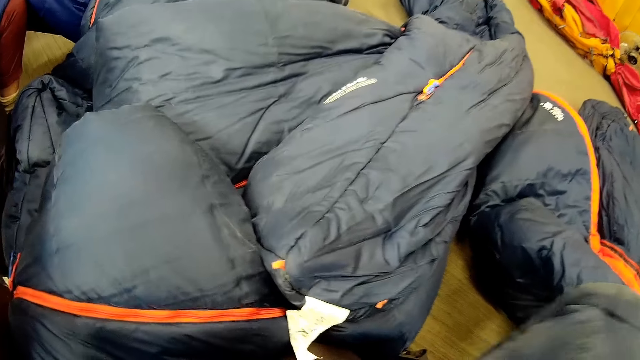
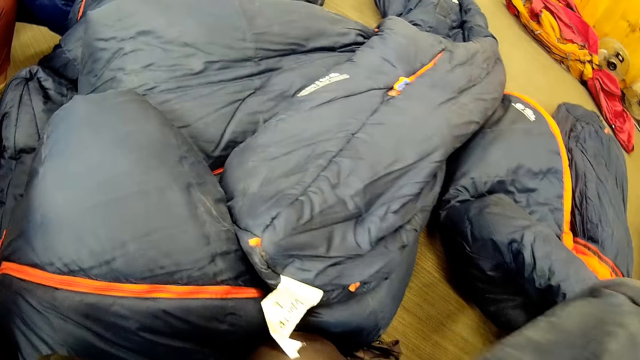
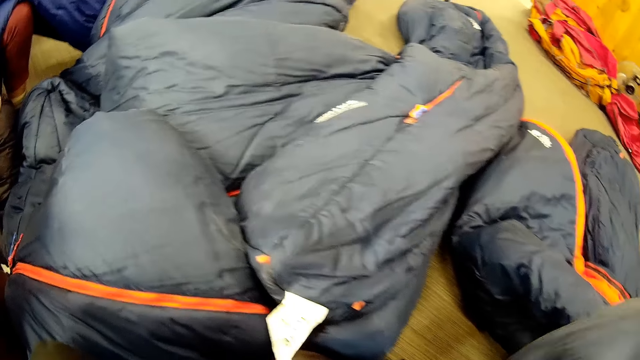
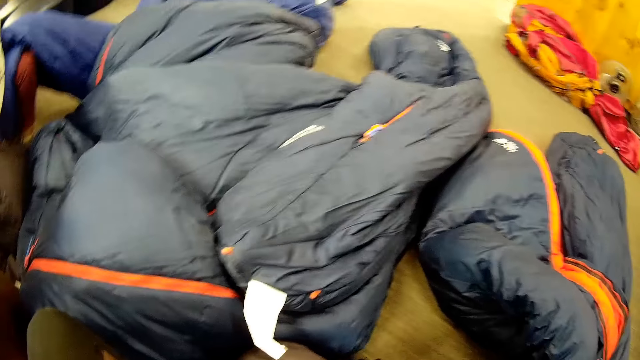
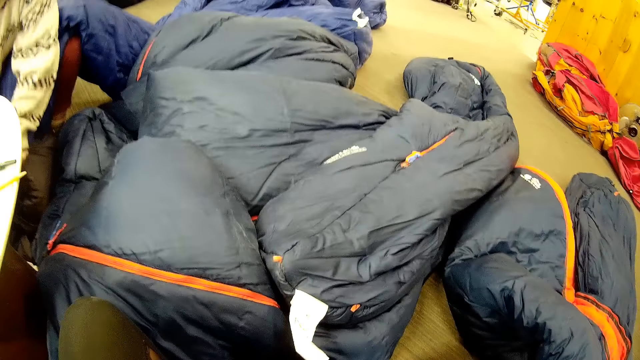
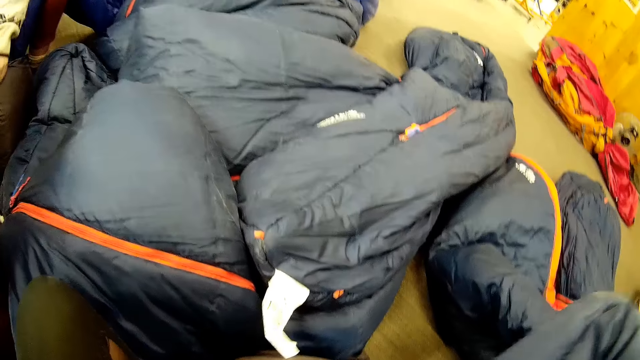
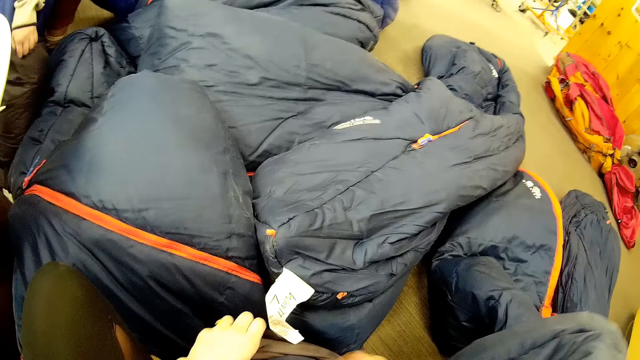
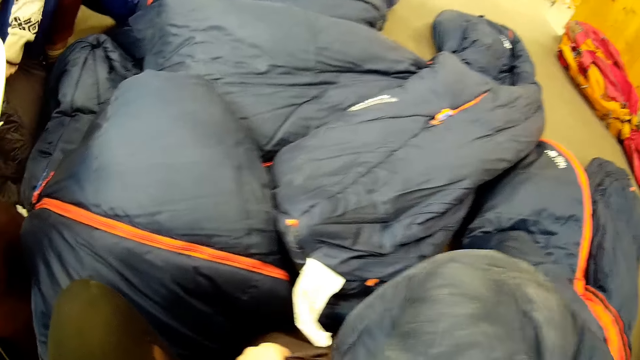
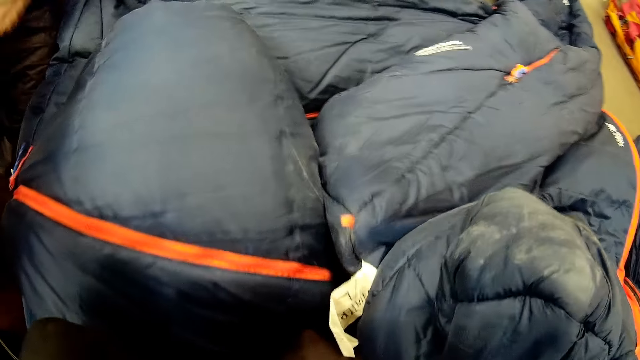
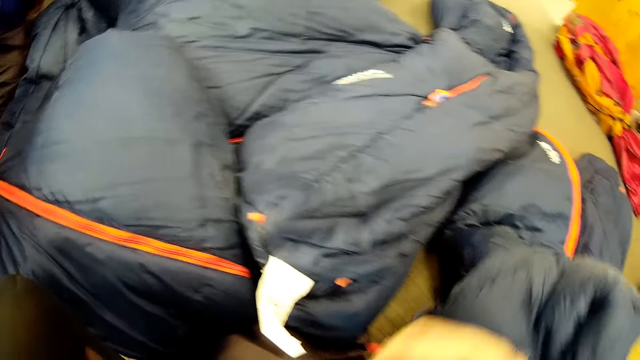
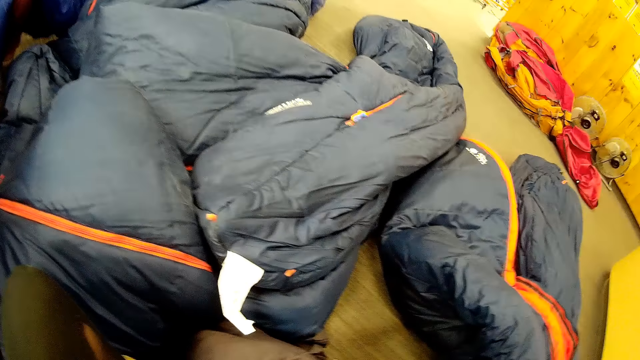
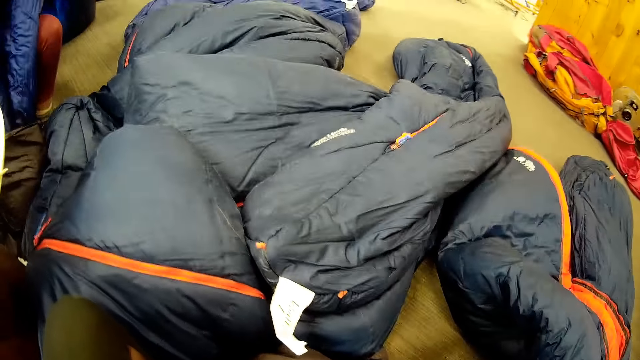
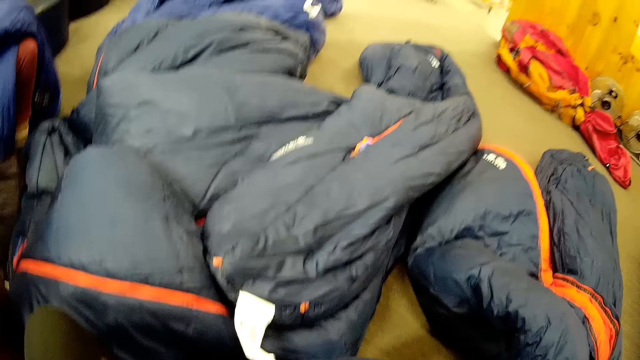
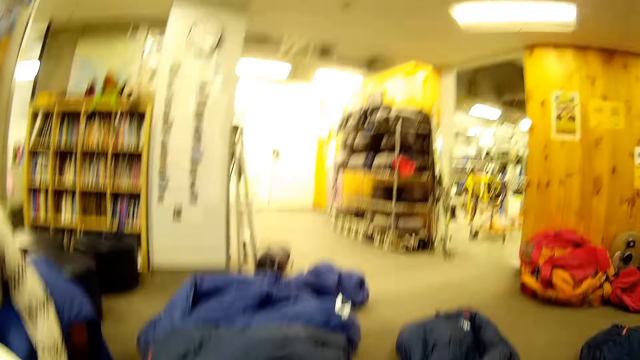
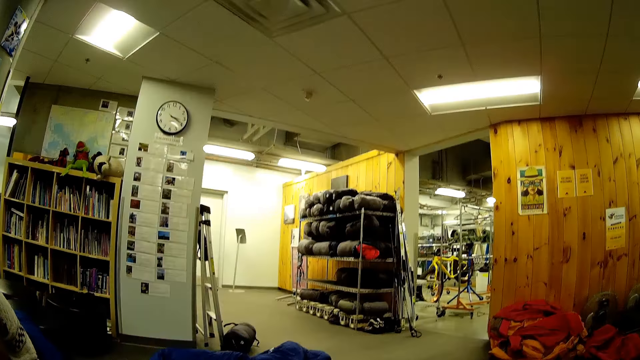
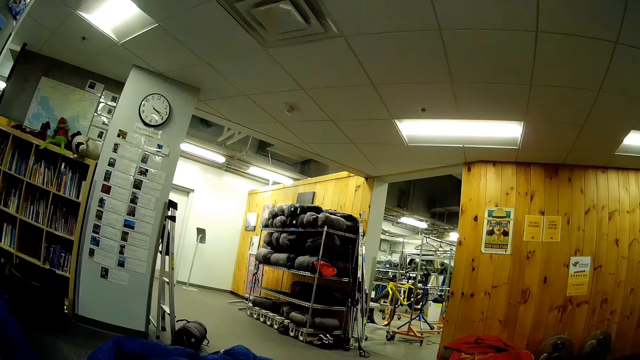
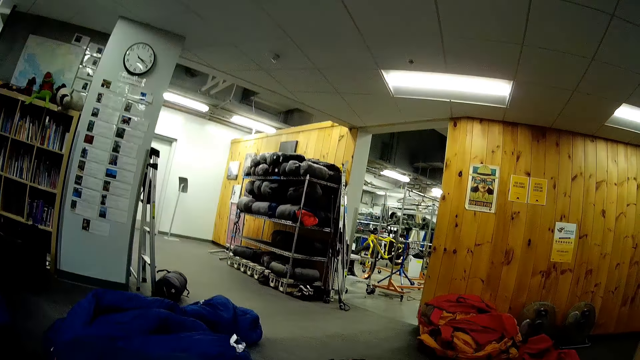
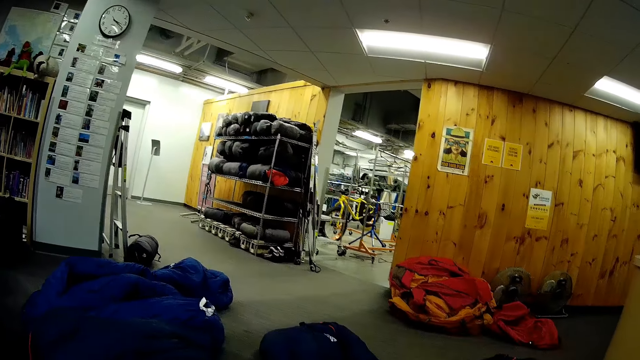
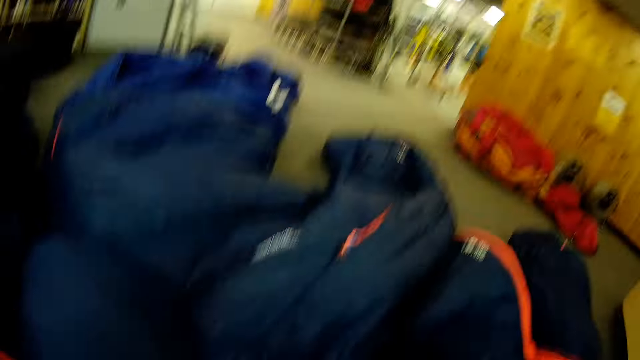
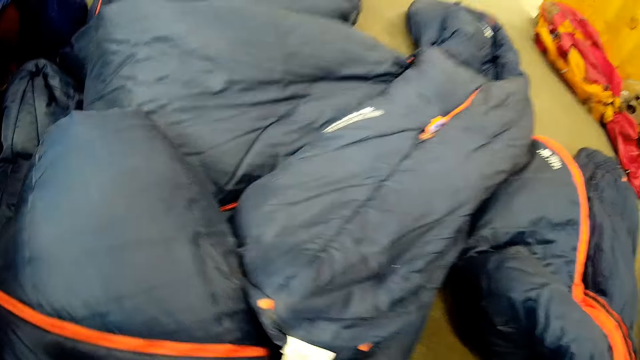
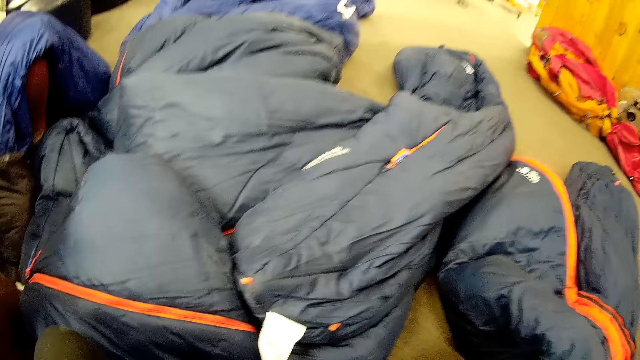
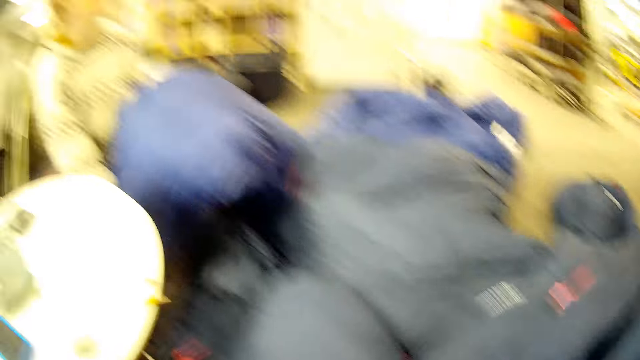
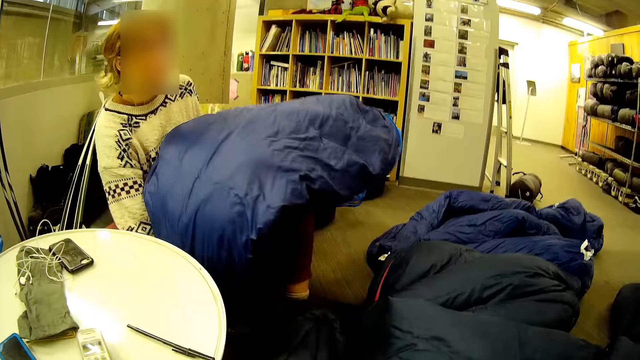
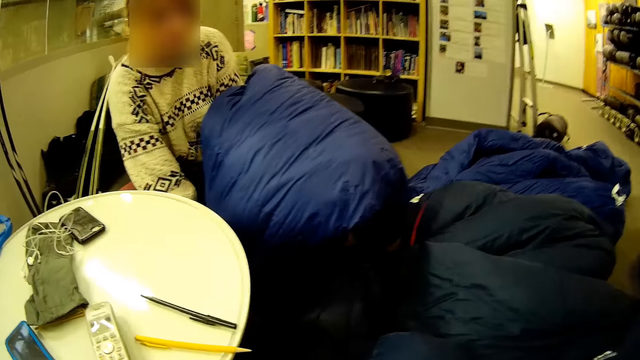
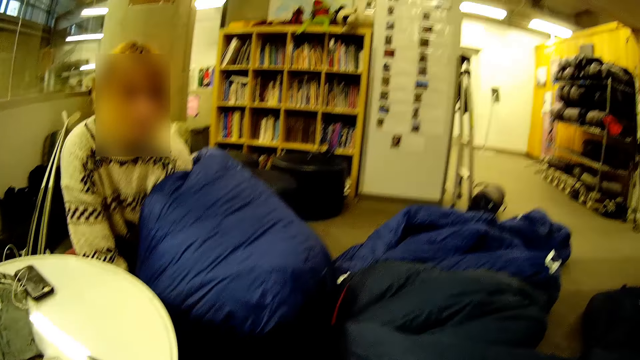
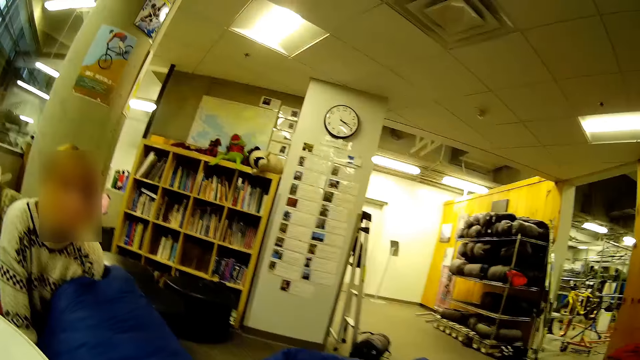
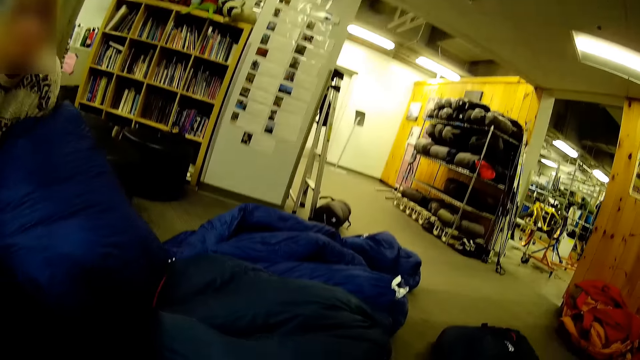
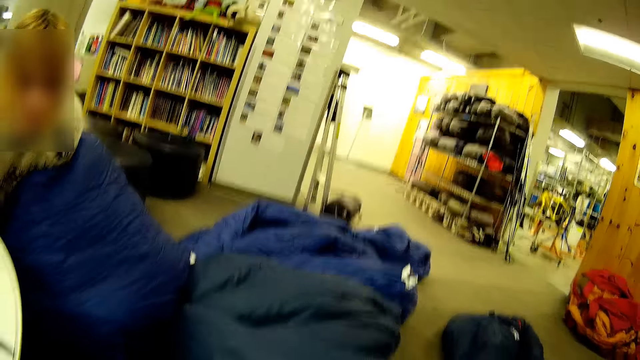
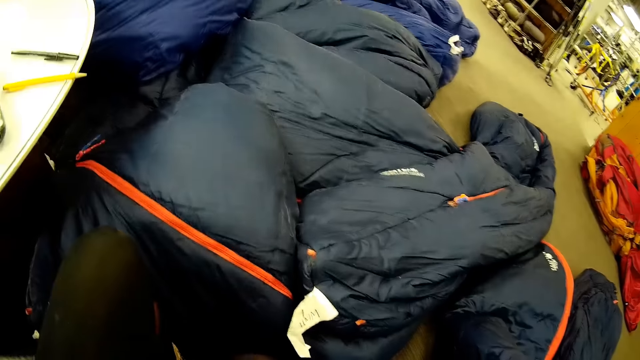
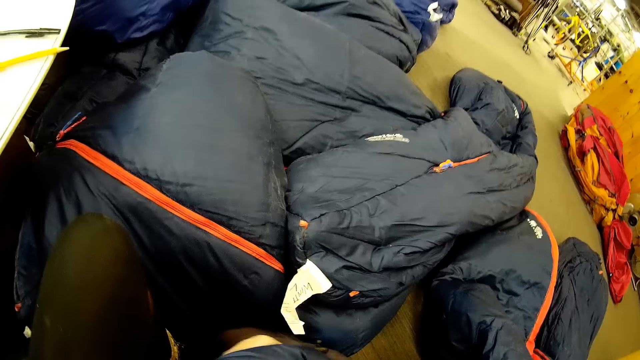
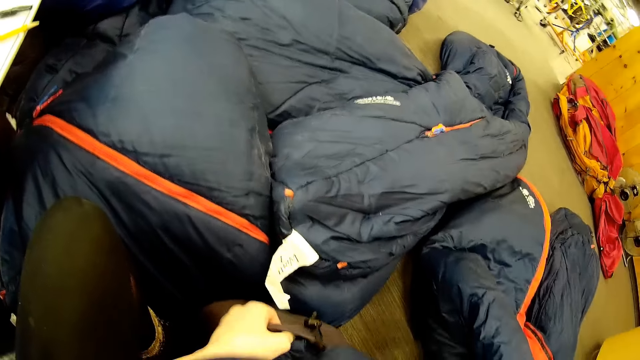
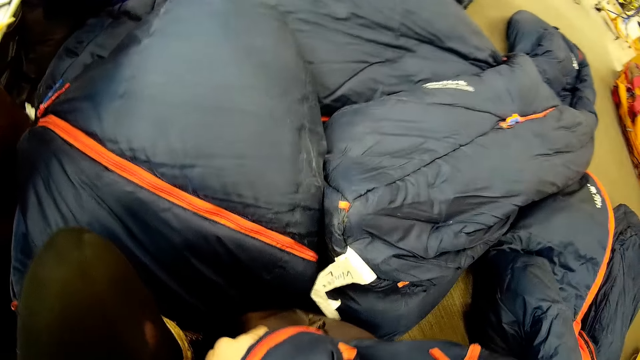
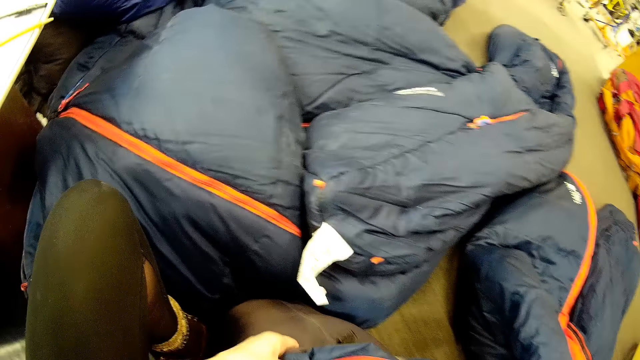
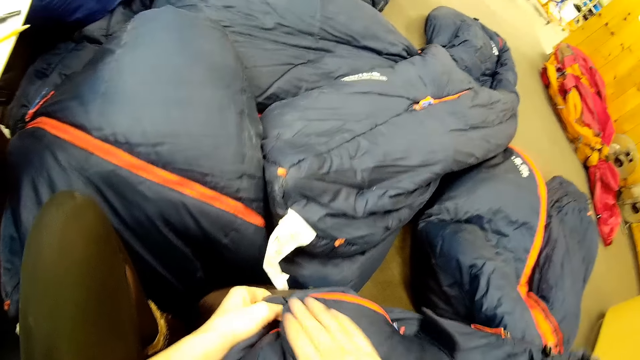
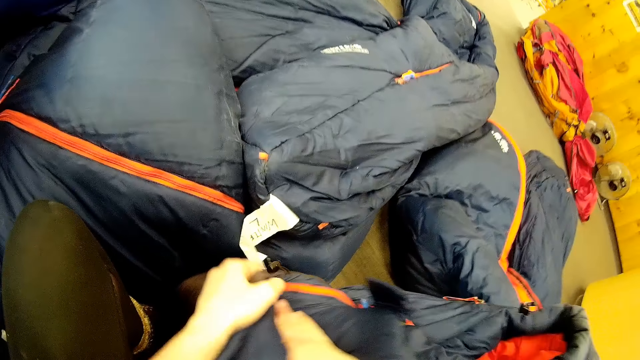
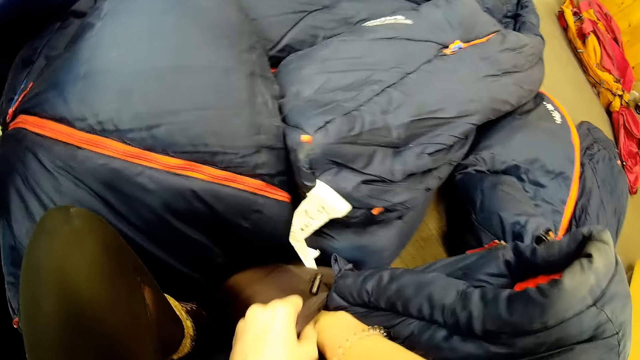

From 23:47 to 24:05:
The camera wearer puts the jacket in the bag. A person folds the jackets.
